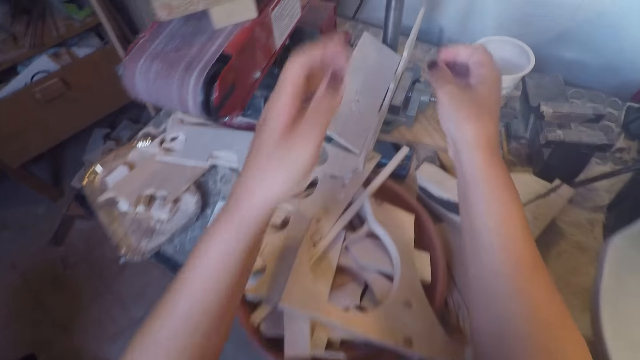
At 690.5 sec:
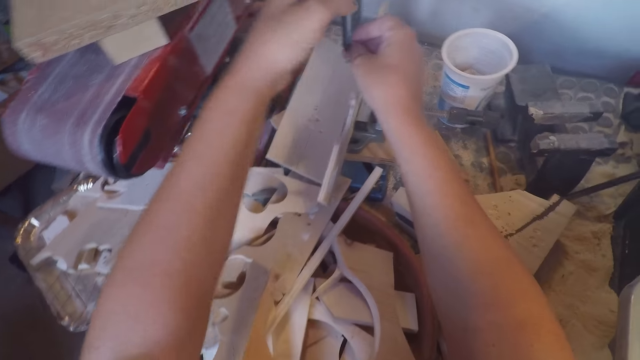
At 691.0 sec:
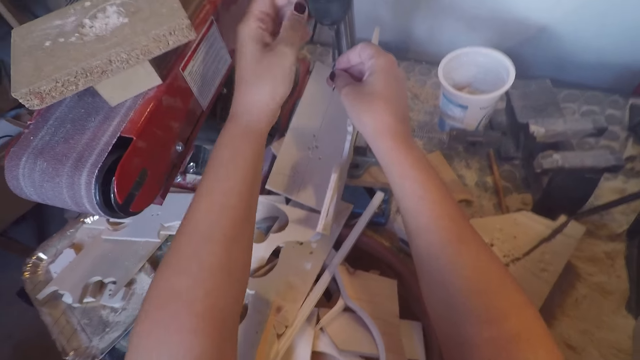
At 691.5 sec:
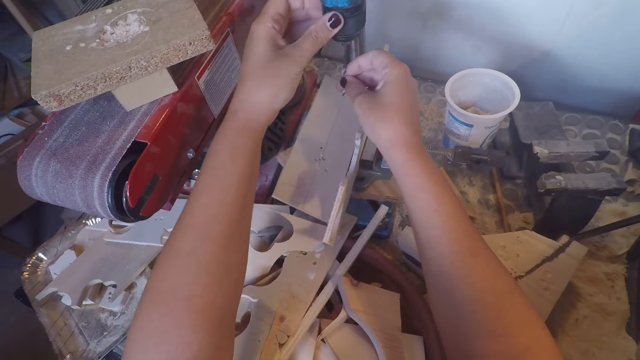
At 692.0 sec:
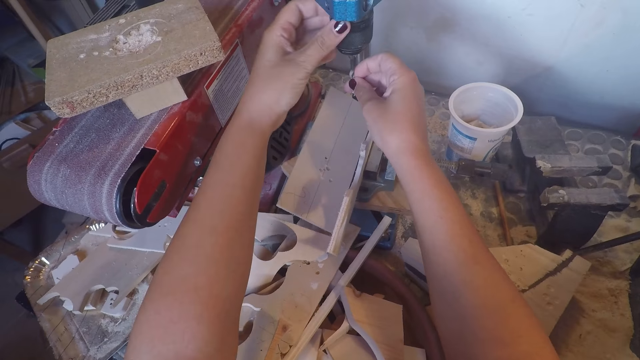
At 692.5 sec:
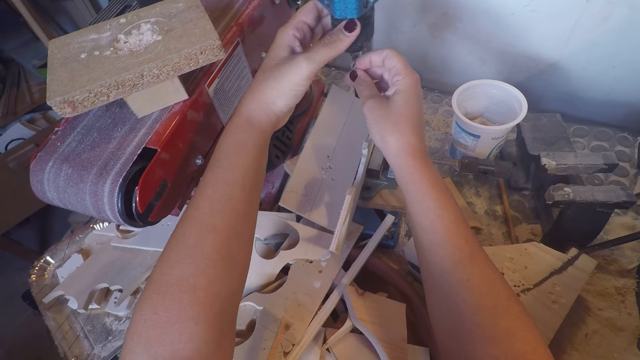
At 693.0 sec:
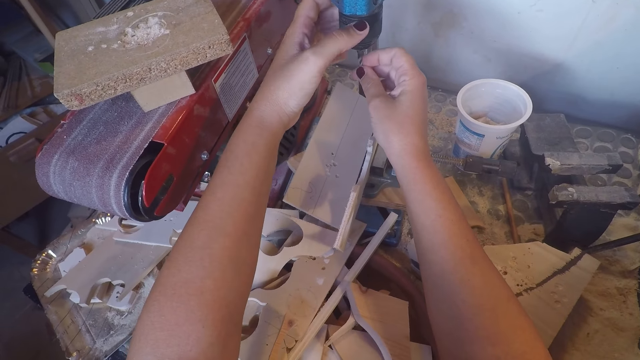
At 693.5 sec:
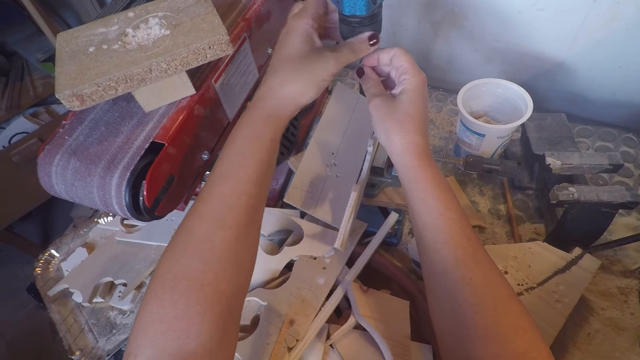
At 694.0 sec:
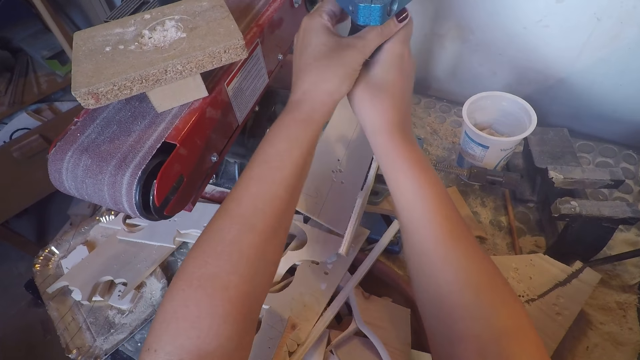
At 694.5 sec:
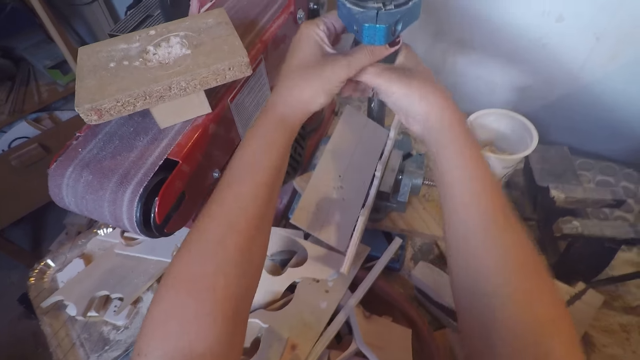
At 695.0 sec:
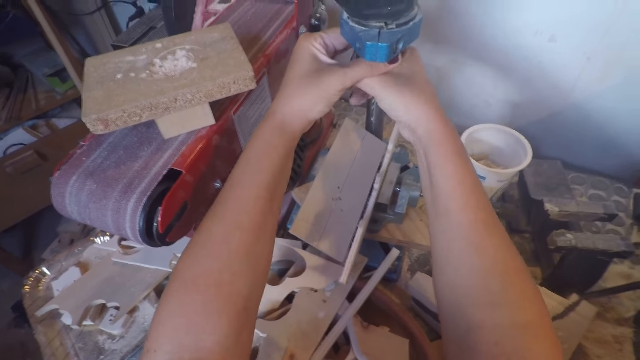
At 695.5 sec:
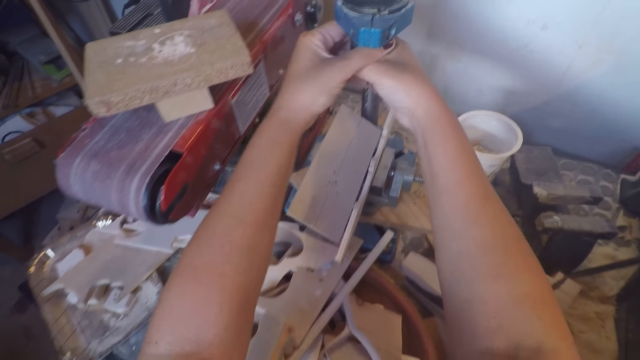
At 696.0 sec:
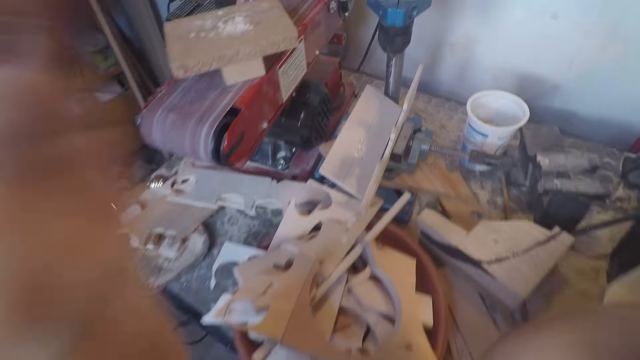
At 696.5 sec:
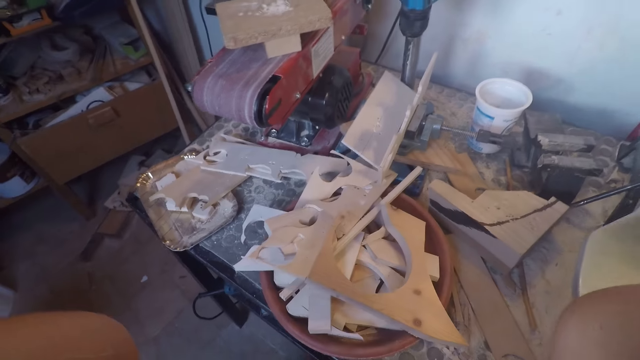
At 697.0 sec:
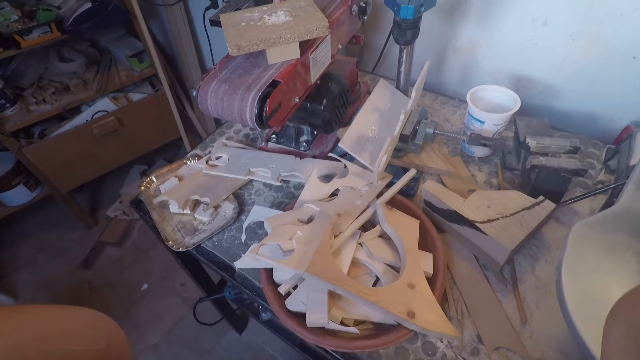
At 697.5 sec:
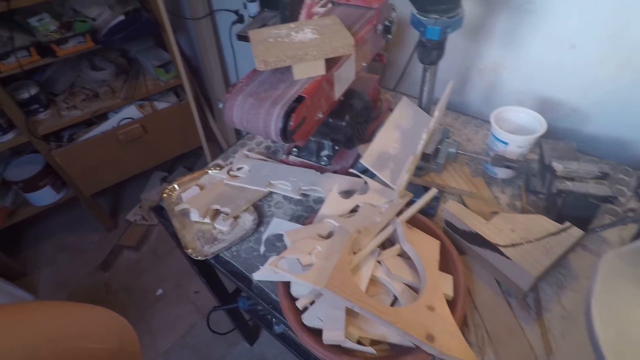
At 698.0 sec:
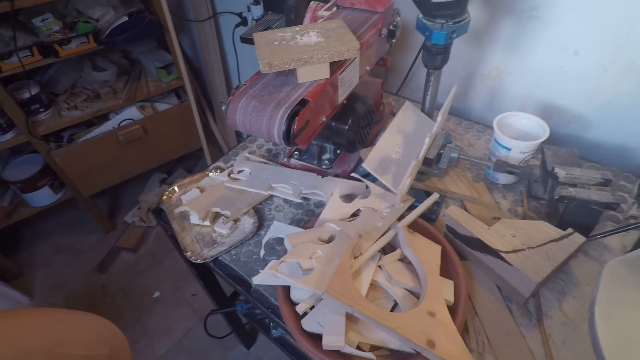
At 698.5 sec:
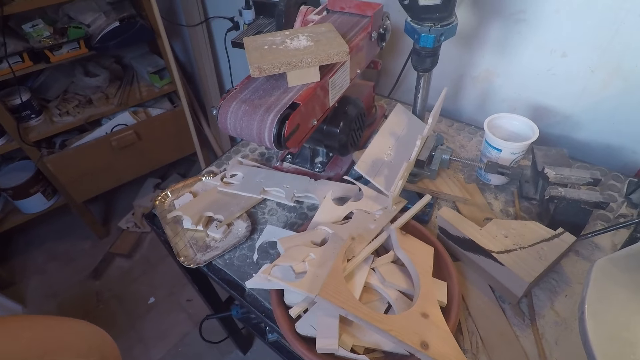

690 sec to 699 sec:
The camera wearer fixes the drill bit in the chuck of the drill press with both hands. She adjusts the drill chuck on the drill press machine. She adjusts a camera. She touches her camera. She looks at the bench sander machine.
